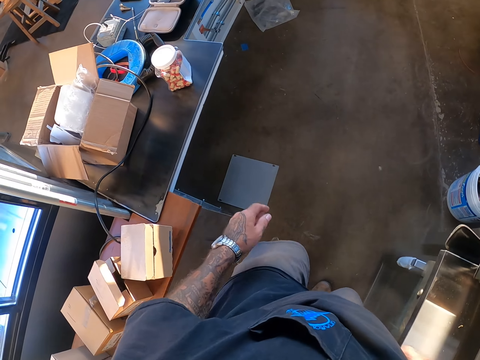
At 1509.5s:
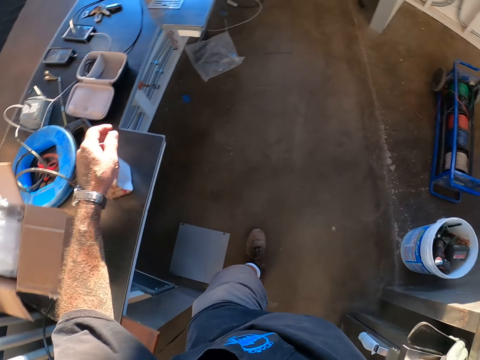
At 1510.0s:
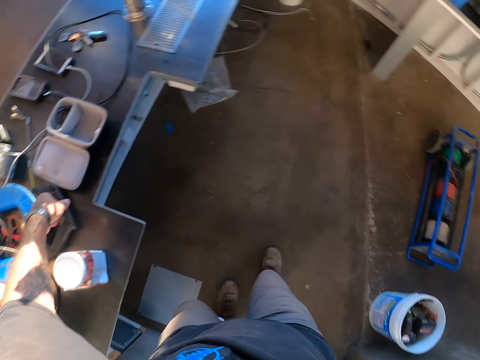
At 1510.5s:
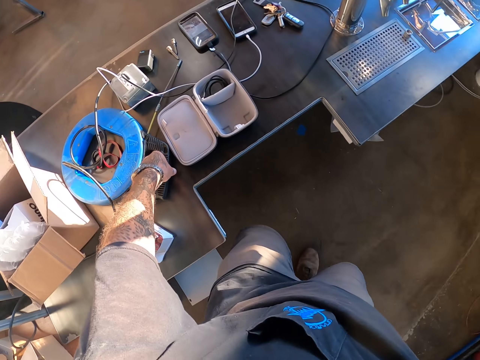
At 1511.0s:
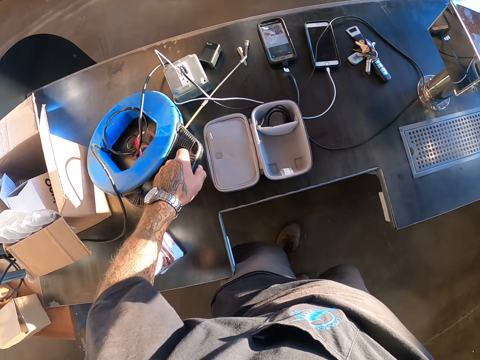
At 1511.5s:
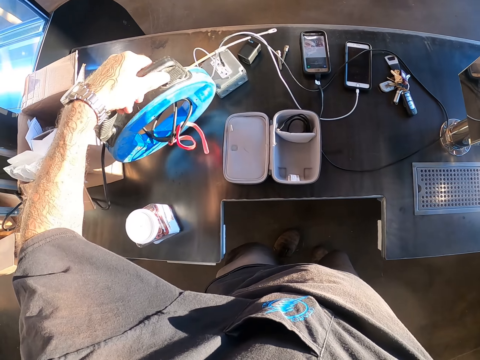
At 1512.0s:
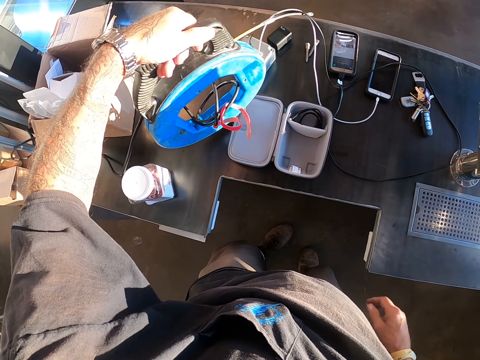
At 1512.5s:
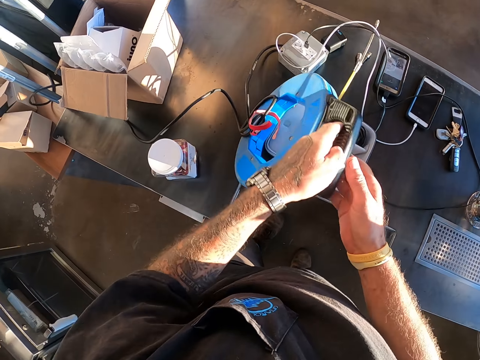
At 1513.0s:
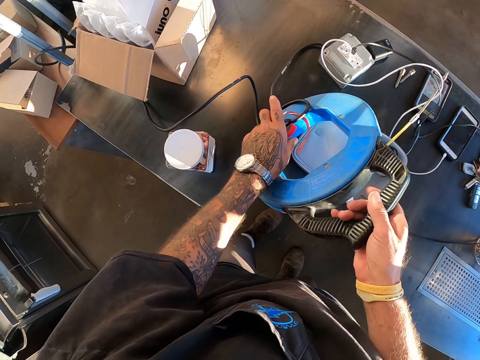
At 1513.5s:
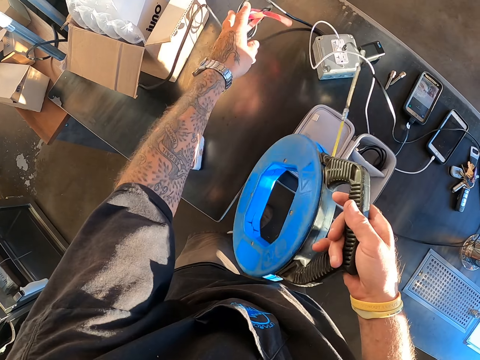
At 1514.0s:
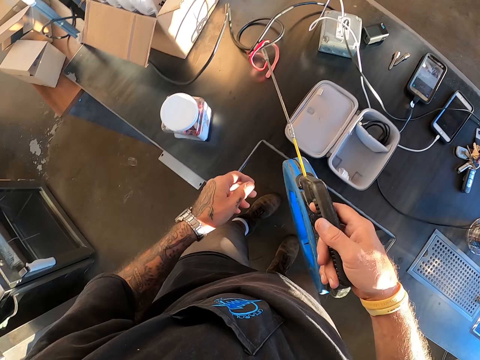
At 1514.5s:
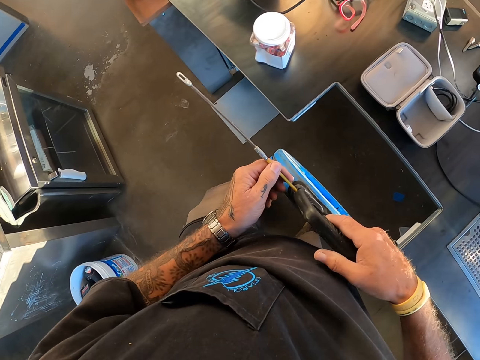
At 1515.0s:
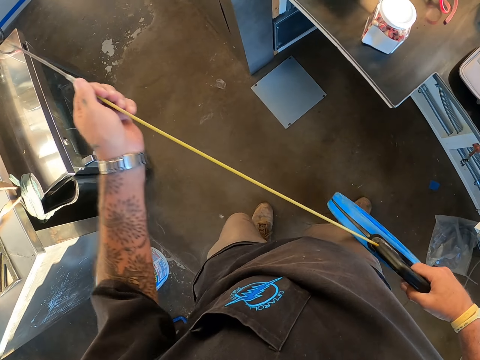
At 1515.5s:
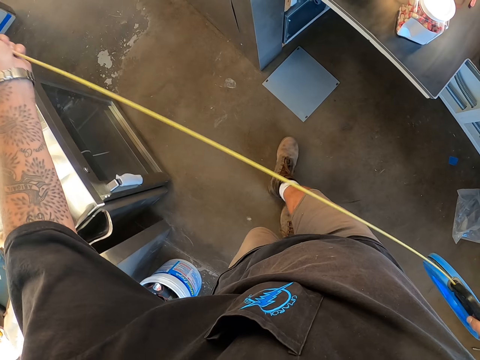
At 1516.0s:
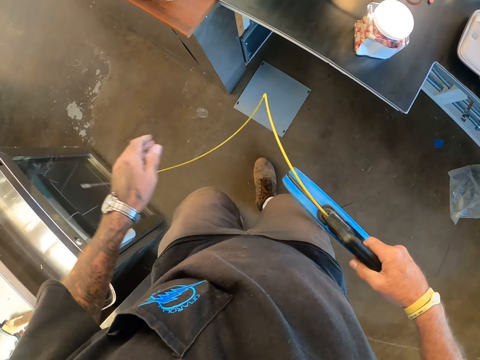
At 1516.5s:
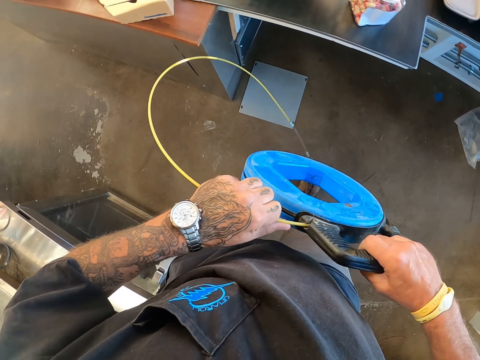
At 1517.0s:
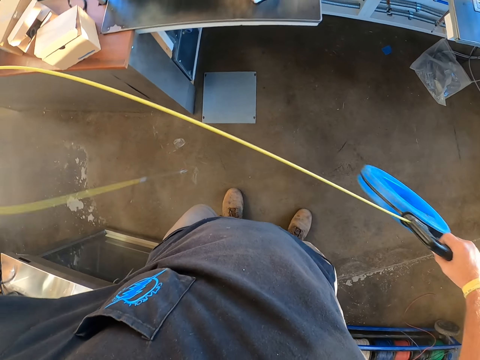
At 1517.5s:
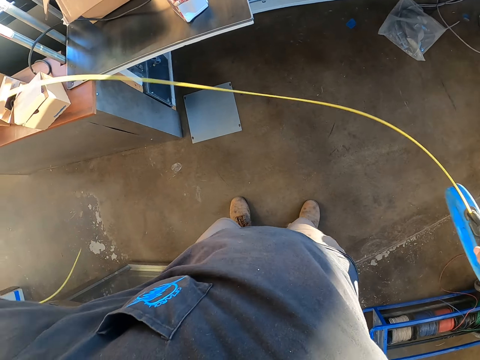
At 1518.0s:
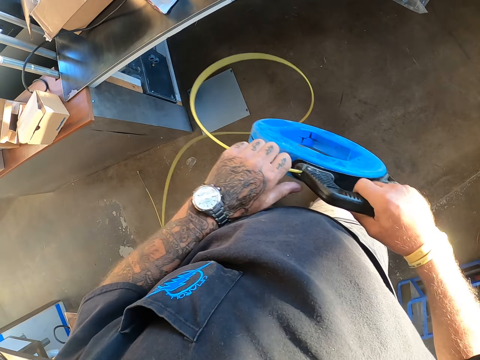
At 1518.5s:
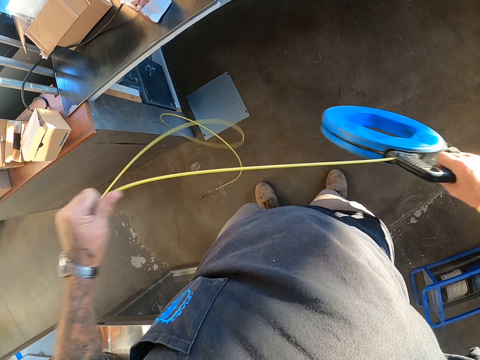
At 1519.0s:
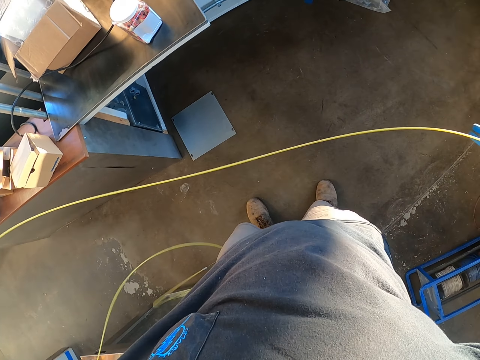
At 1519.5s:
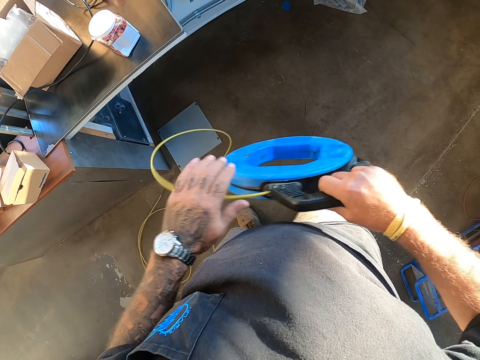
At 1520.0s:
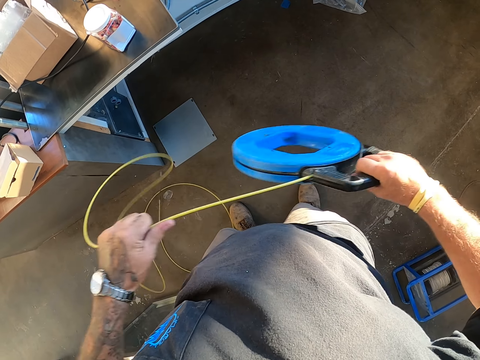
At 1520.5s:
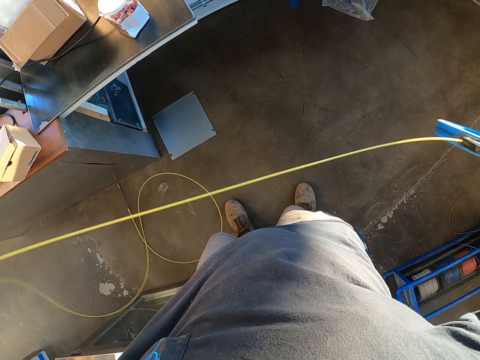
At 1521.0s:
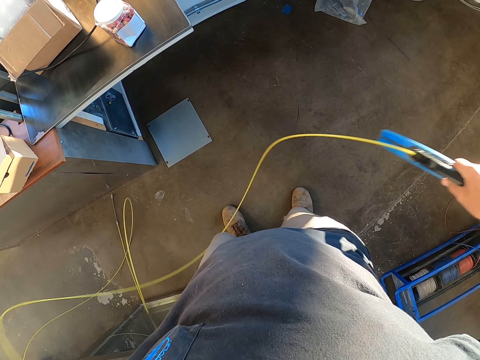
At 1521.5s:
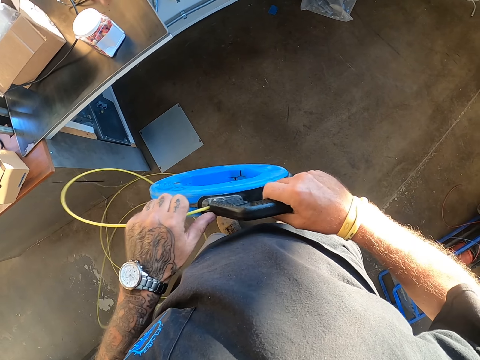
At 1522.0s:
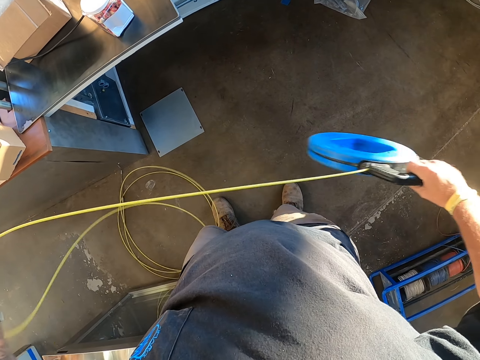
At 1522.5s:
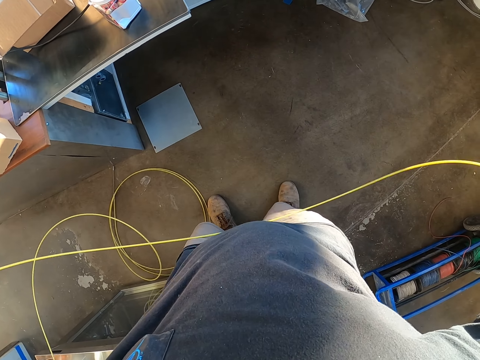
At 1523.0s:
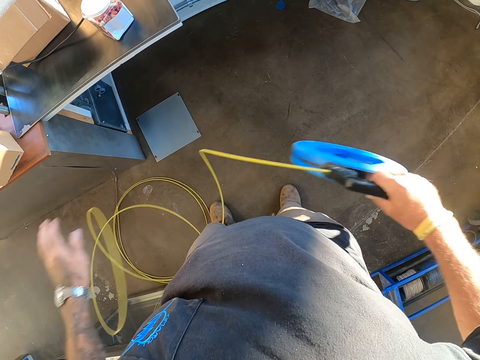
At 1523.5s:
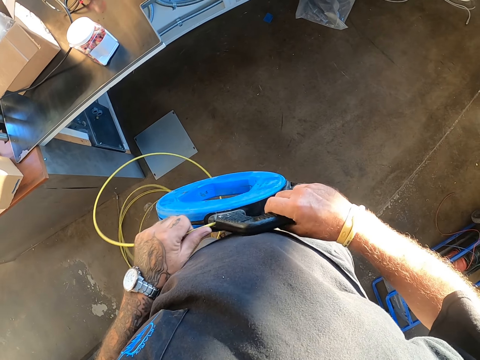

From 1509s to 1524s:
The camera wearer moves. They pick up the cable roller. They push the cable. They pull the cable. They take something.

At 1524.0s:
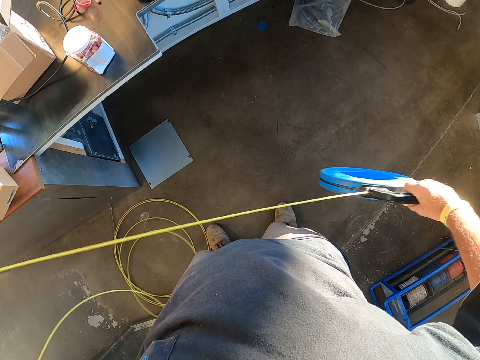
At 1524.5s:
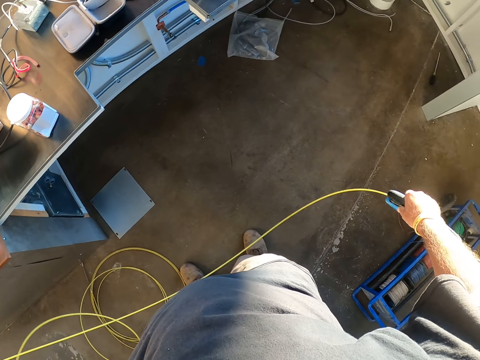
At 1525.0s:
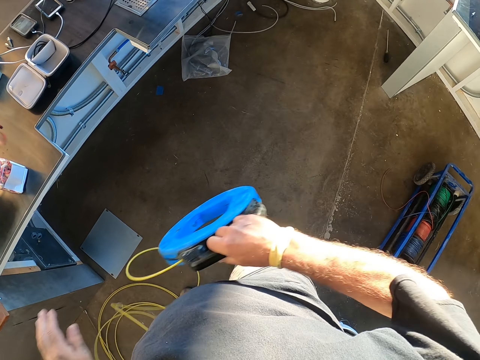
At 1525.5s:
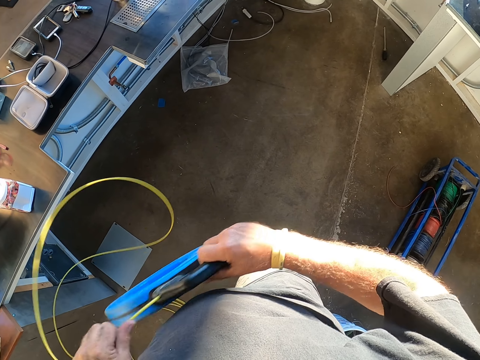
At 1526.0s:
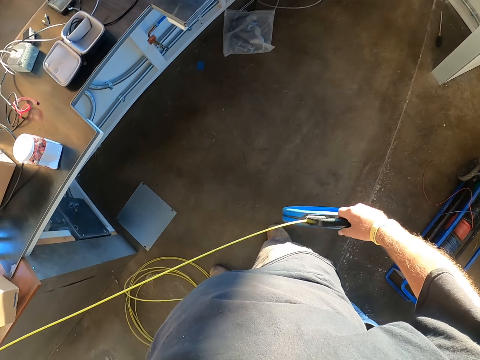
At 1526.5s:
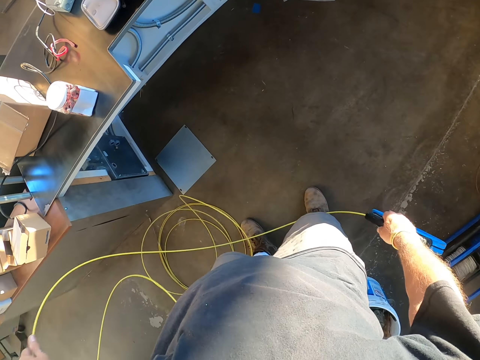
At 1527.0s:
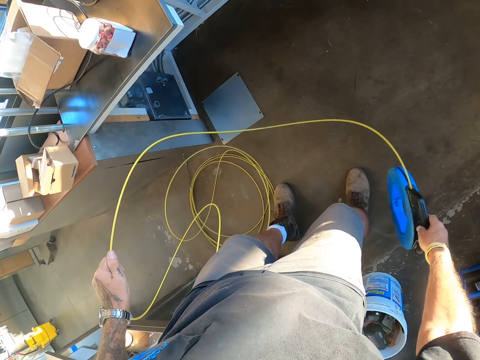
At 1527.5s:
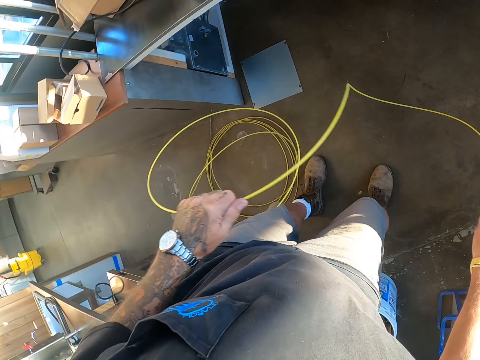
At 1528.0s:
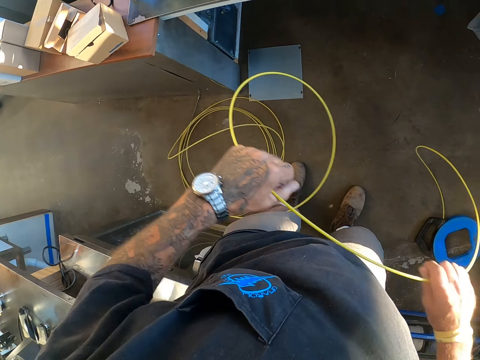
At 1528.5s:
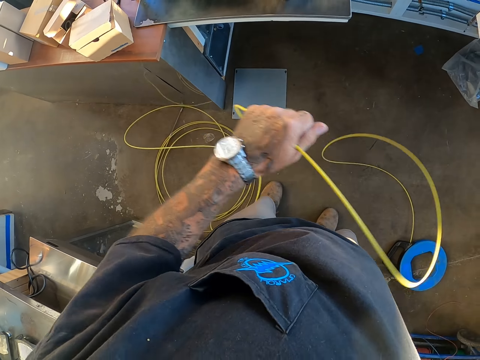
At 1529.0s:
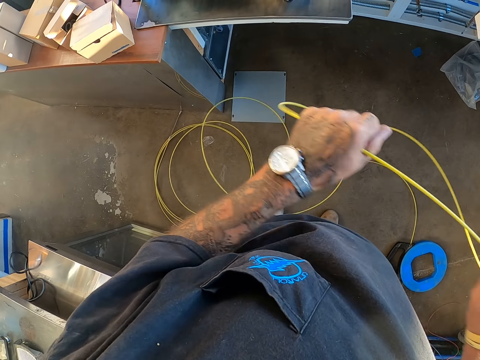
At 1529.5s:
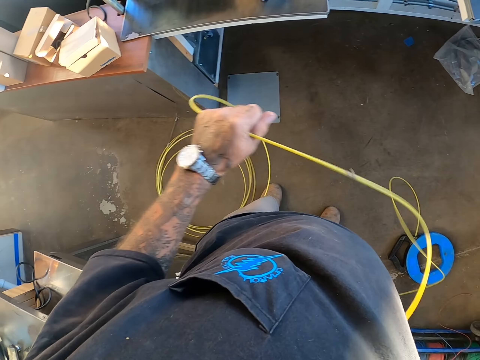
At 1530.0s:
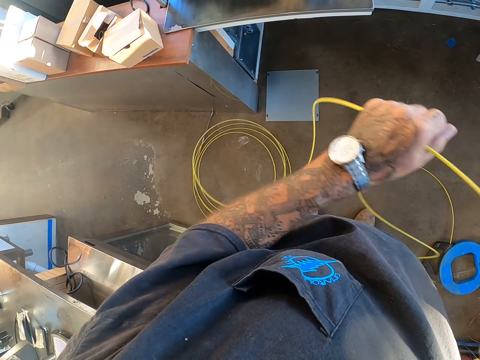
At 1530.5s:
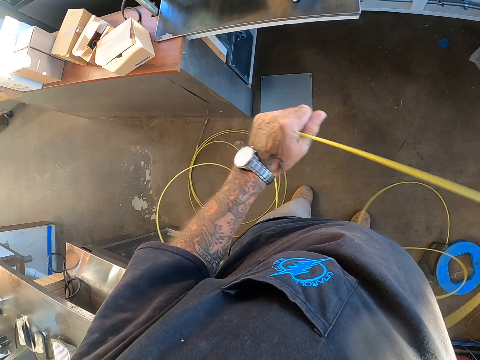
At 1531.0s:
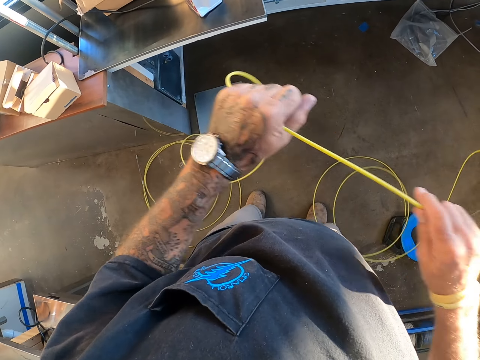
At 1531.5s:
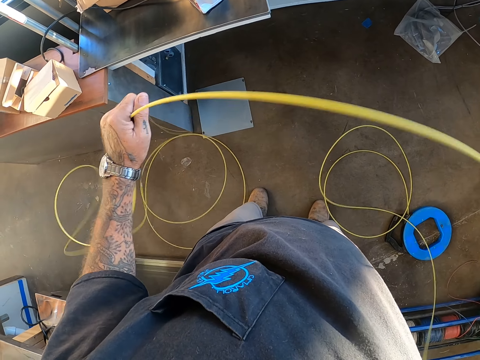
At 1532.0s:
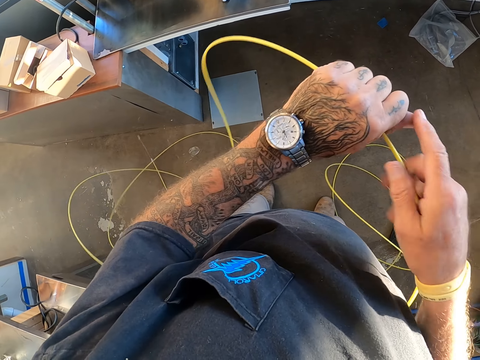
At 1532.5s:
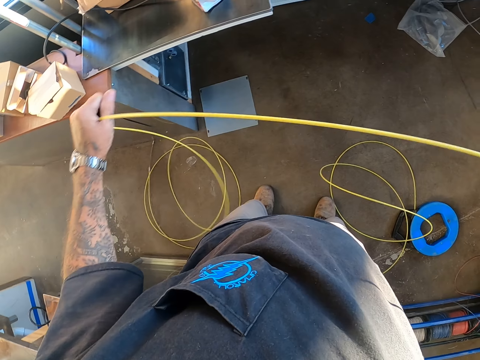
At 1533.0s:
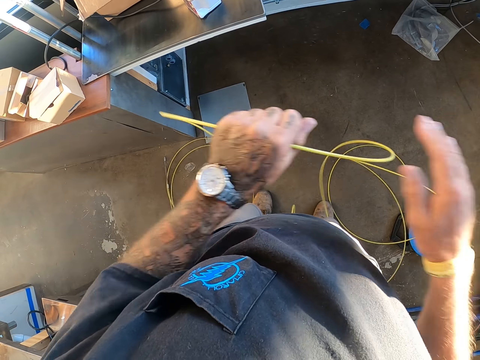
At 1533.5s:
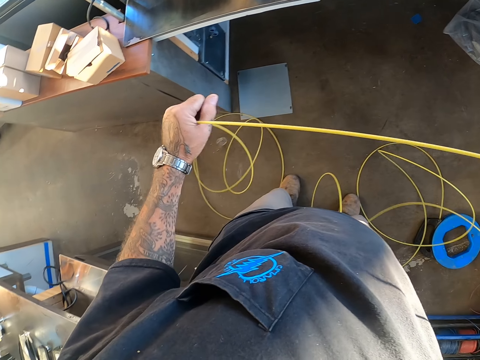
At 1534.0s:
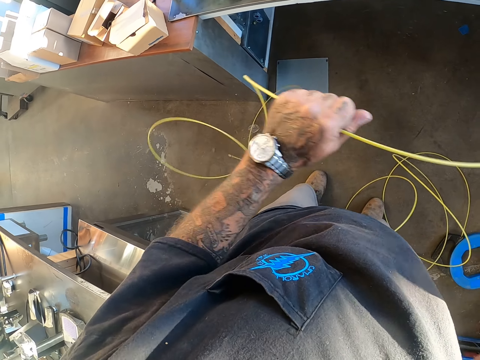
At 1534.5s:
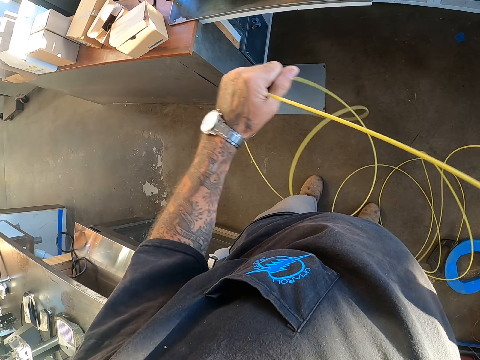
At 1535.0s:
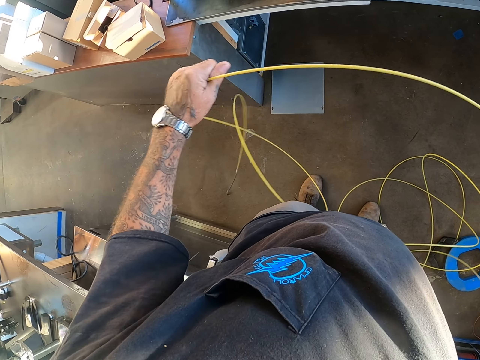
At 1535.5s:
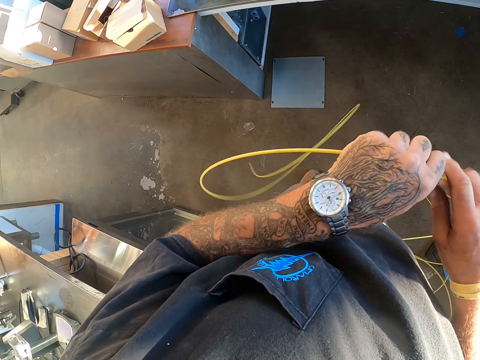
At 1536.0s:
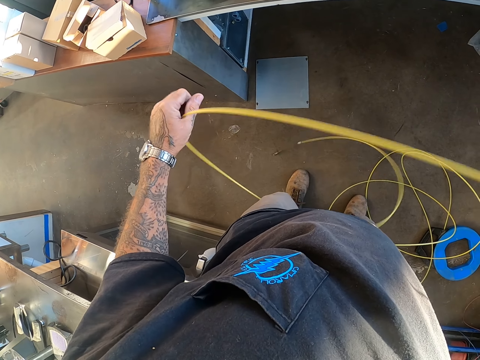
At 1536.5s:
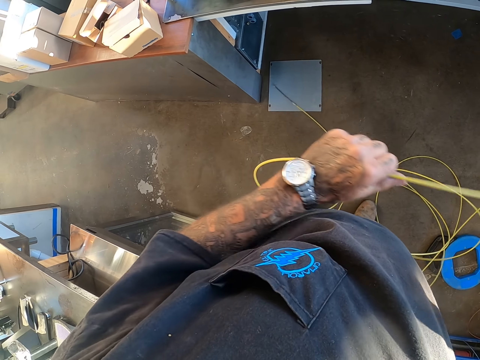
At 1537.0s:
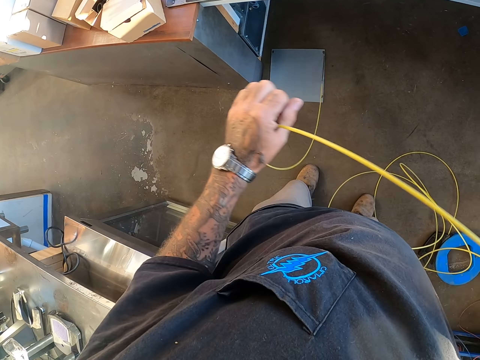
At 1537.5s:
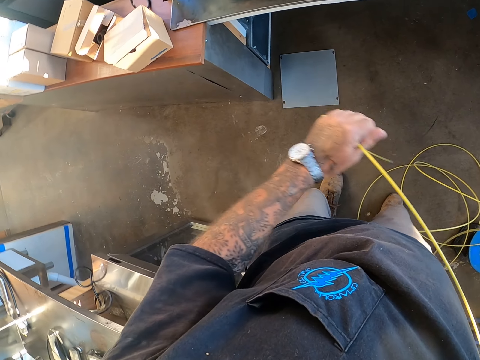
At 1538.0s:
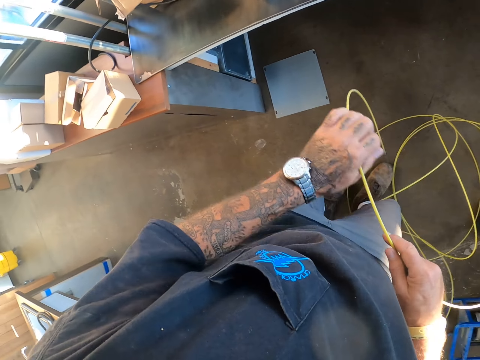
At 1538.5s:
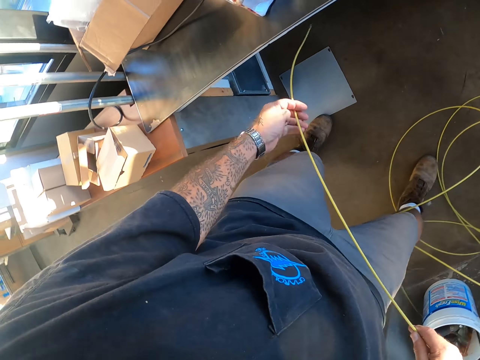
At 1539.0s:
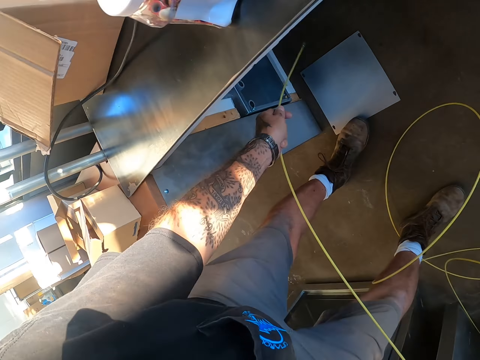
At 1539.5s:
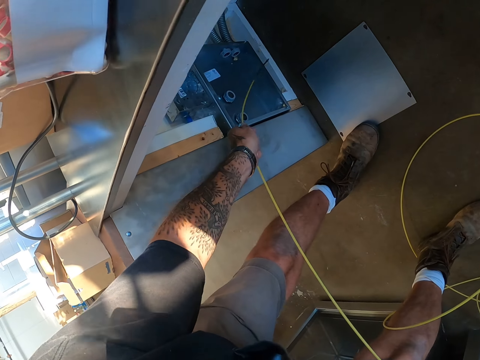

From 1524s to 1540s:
The camera wearer holds the cable.
